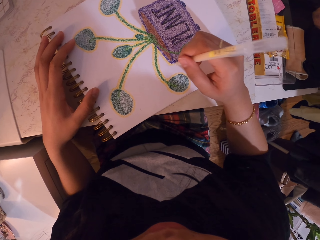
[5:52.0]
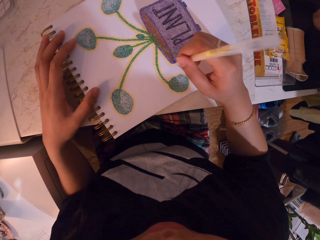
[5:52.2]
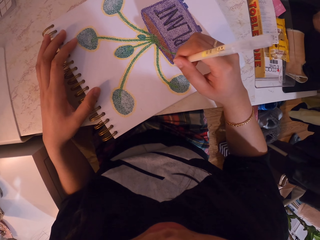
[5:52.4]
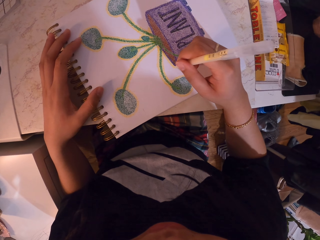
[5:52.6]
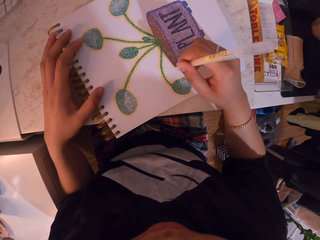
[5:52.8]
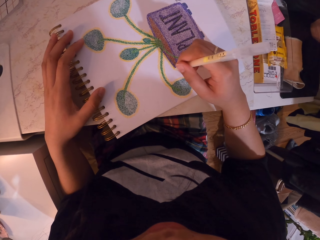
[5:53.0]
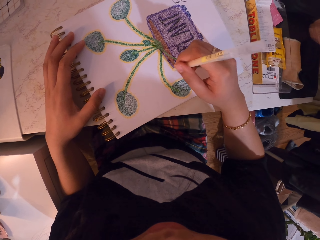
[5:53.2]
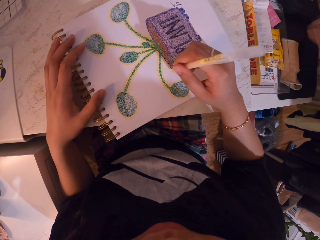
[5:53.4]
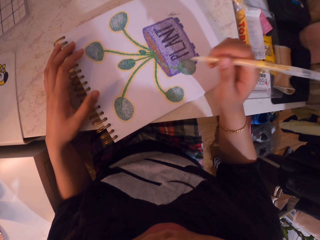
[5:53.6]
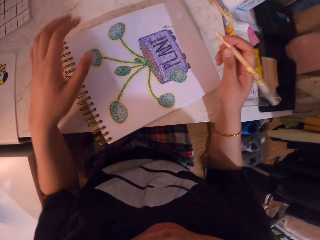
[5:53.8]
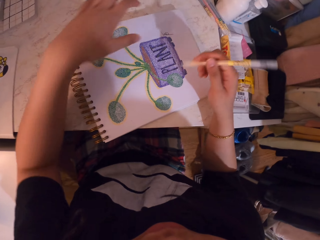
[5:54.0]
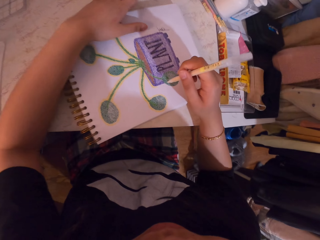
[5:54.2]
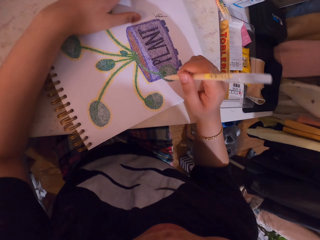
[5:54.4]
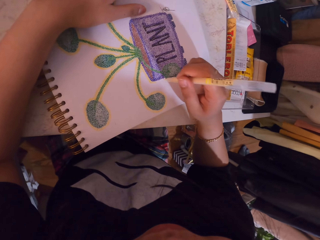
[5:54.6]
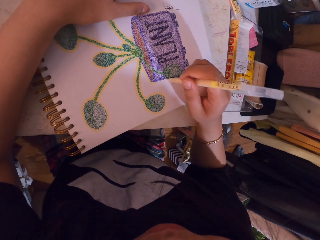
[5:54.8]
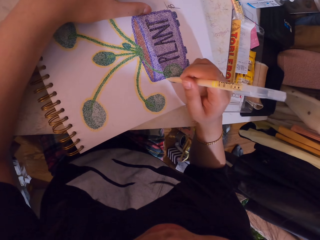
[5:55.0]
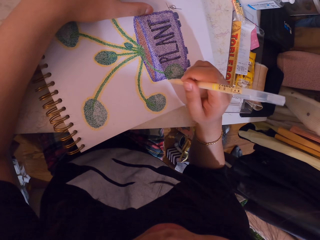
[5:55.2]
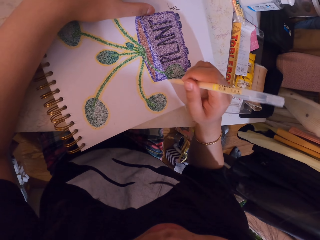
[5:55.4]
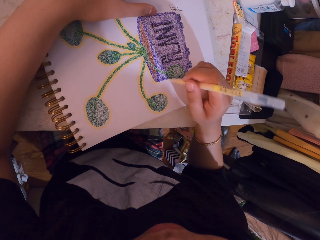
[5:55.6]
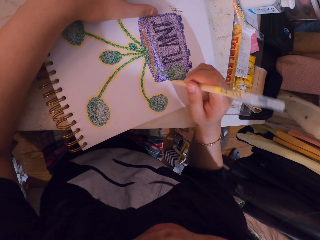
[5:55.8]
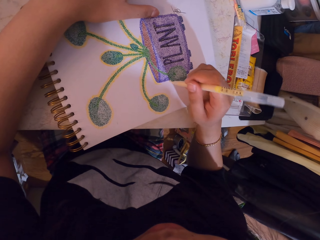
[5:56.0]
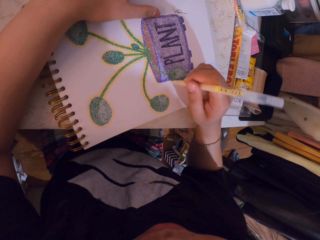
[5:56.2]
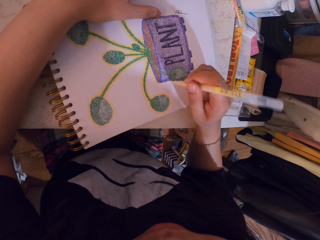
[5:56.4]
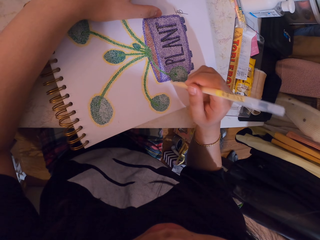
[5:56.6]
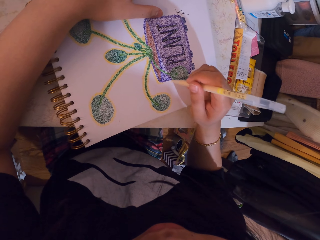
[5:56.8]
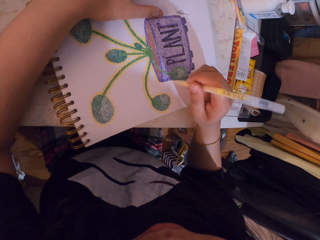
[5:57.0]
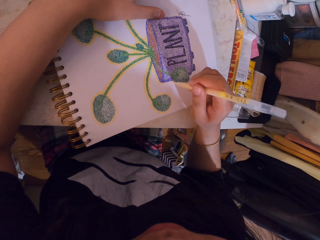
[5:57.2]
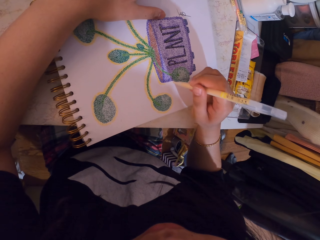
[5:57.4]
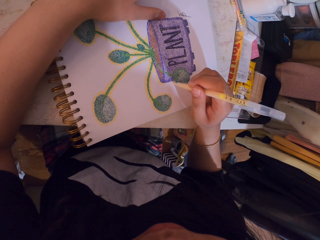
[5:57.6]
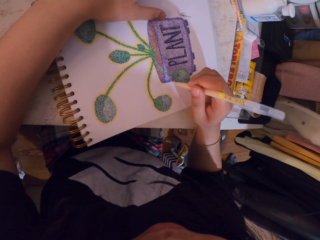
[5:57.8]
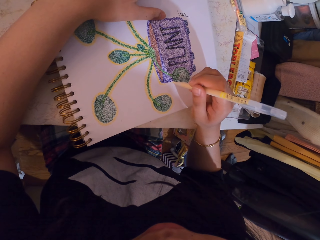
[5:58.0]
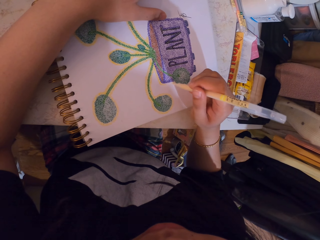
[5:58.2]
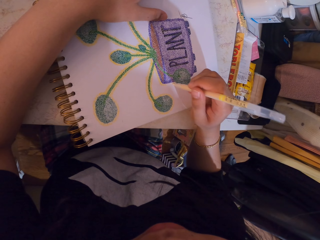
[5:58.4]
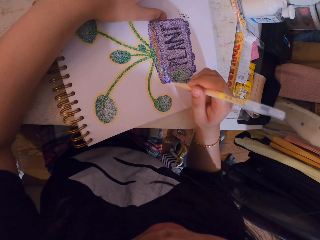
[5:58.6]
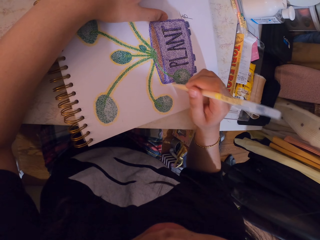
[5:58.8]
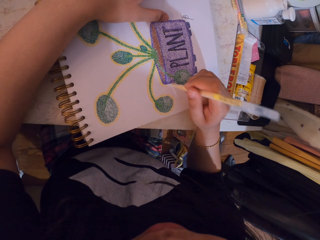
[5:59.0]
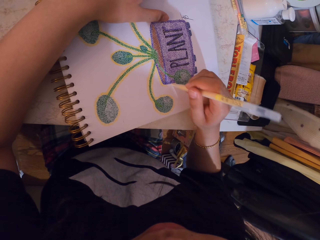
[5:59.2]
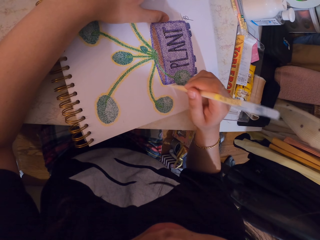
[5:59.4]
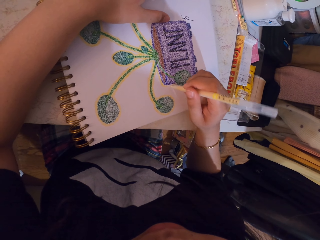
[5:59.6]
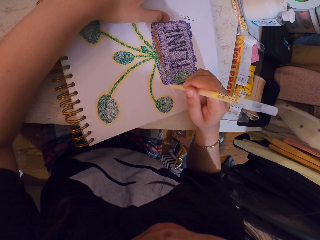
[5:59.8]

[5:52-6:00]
The camera wearer lifts the decorating pen. They decorate a drawing on a book with the decorating pen.

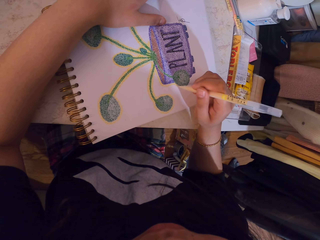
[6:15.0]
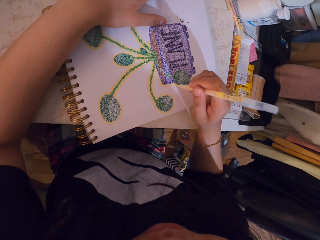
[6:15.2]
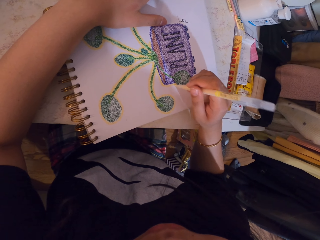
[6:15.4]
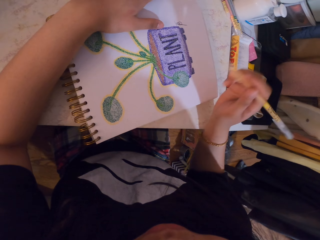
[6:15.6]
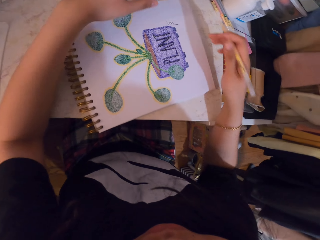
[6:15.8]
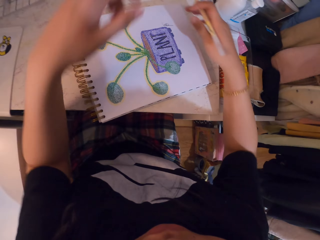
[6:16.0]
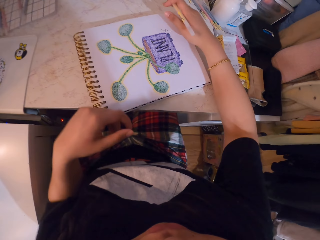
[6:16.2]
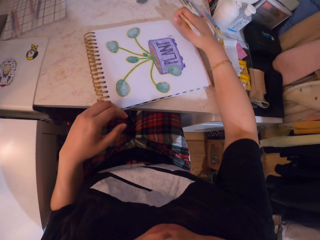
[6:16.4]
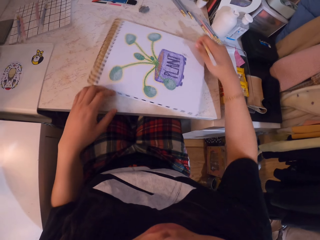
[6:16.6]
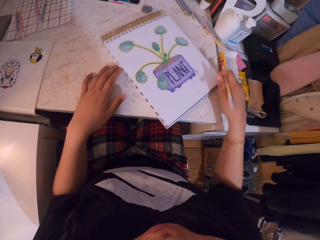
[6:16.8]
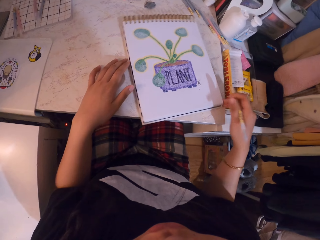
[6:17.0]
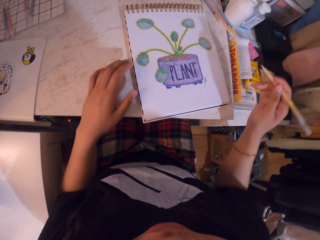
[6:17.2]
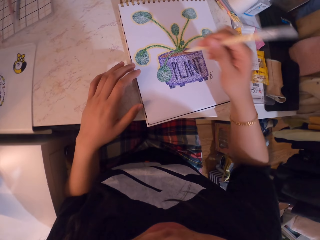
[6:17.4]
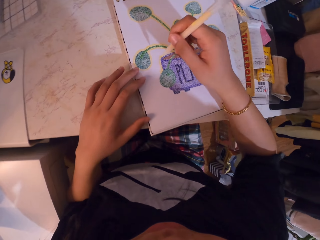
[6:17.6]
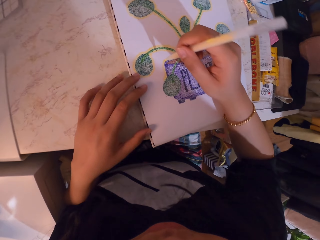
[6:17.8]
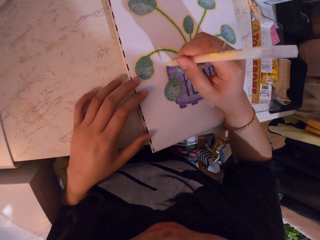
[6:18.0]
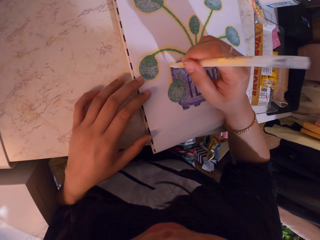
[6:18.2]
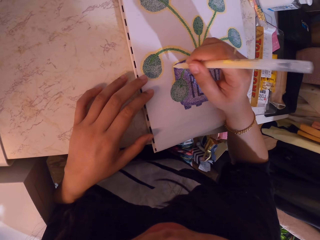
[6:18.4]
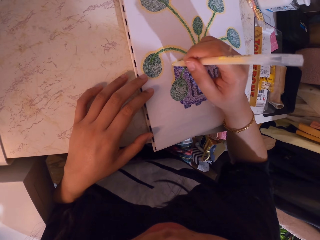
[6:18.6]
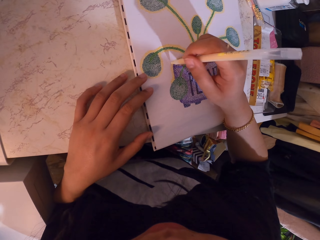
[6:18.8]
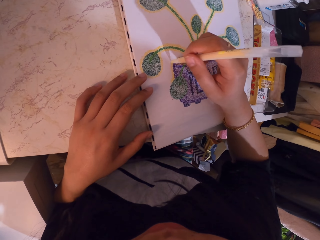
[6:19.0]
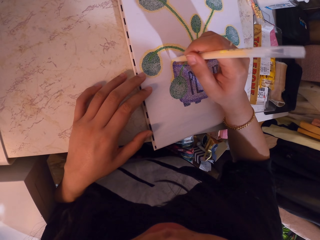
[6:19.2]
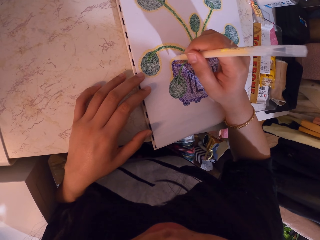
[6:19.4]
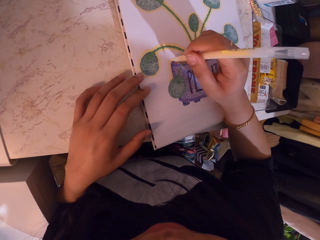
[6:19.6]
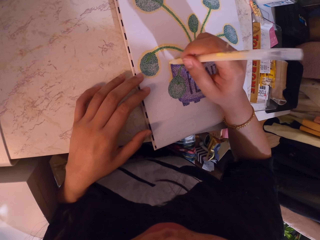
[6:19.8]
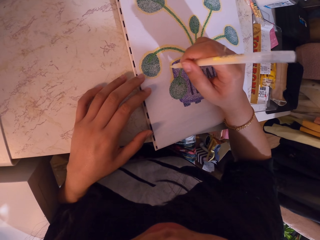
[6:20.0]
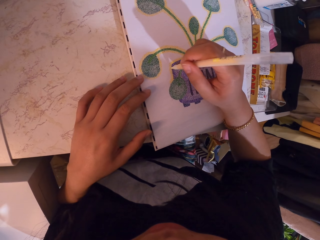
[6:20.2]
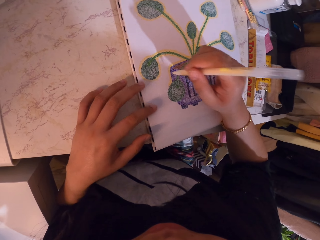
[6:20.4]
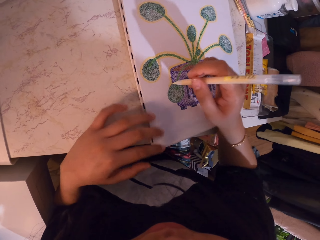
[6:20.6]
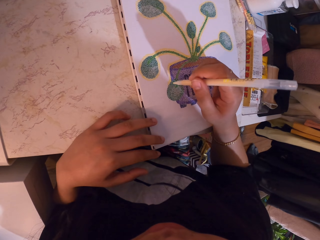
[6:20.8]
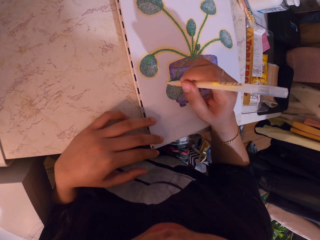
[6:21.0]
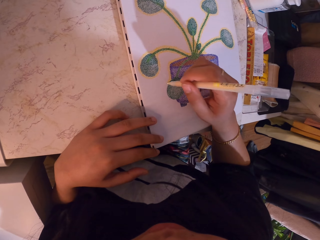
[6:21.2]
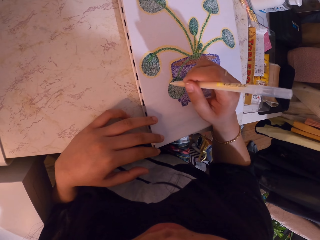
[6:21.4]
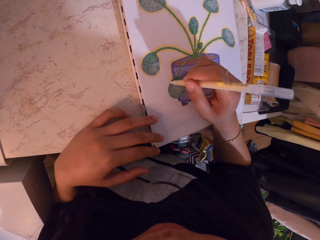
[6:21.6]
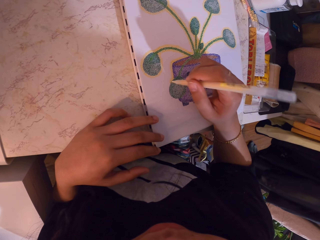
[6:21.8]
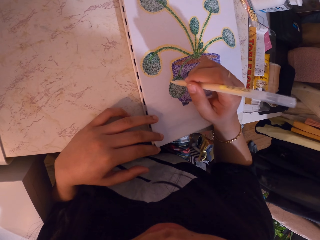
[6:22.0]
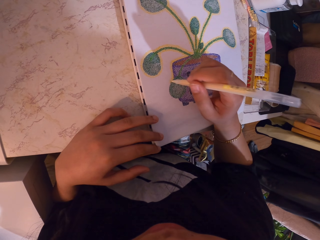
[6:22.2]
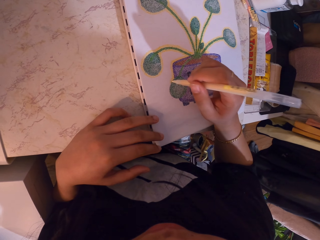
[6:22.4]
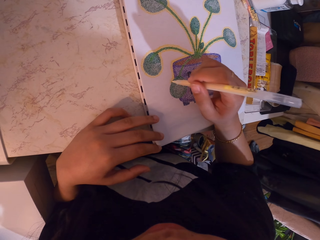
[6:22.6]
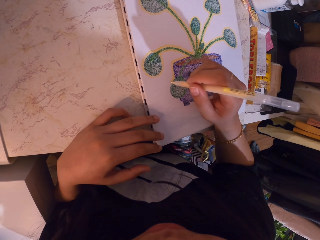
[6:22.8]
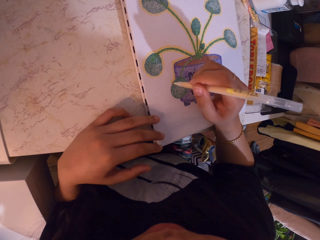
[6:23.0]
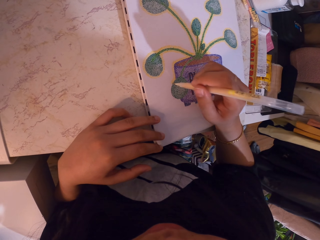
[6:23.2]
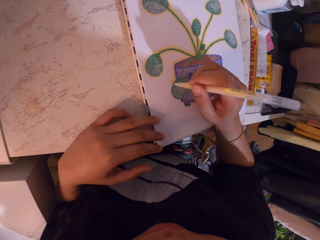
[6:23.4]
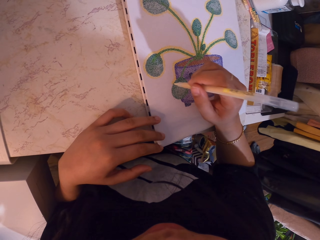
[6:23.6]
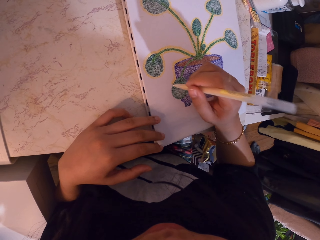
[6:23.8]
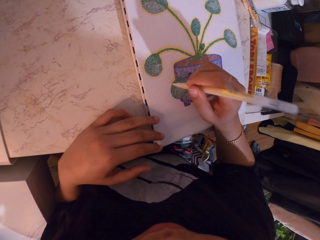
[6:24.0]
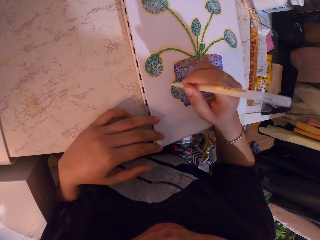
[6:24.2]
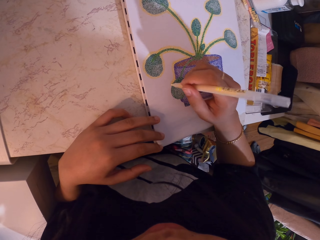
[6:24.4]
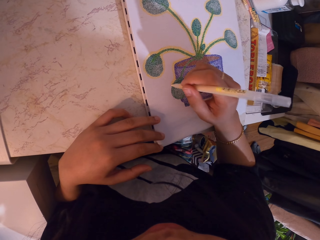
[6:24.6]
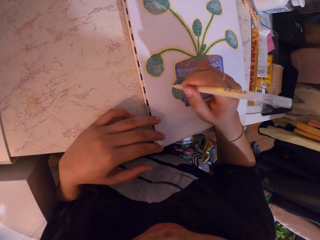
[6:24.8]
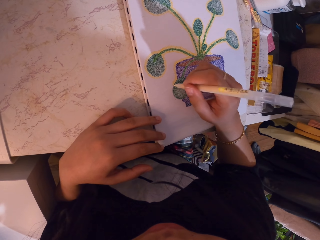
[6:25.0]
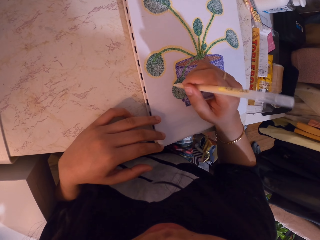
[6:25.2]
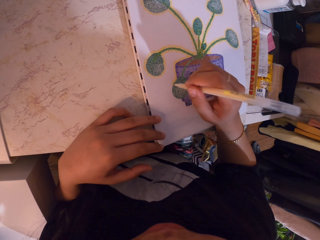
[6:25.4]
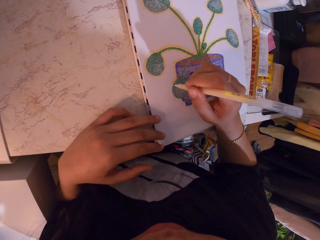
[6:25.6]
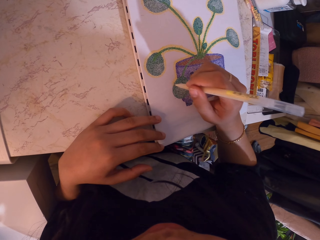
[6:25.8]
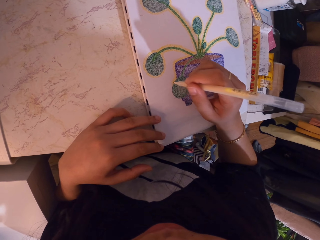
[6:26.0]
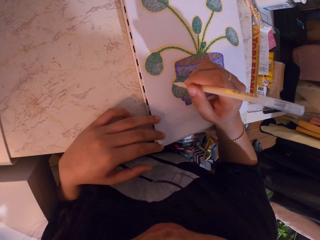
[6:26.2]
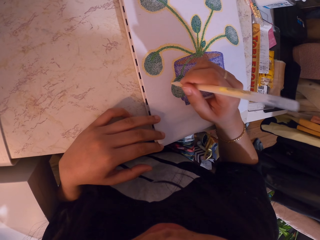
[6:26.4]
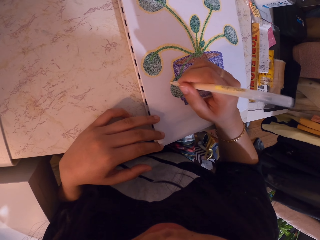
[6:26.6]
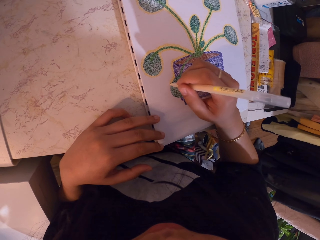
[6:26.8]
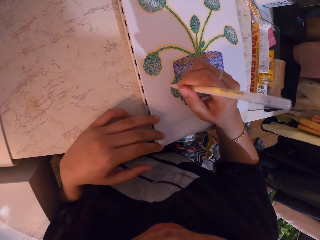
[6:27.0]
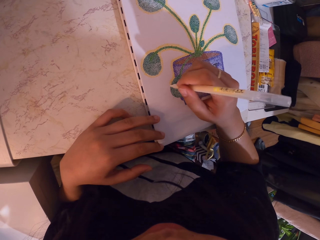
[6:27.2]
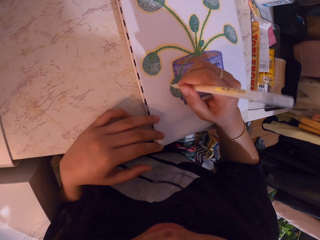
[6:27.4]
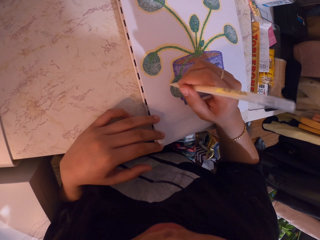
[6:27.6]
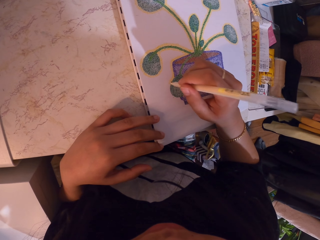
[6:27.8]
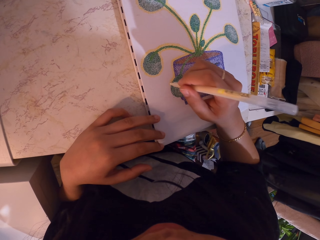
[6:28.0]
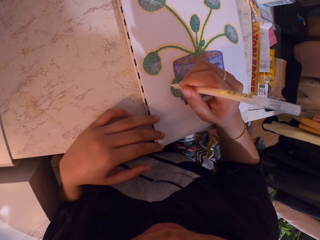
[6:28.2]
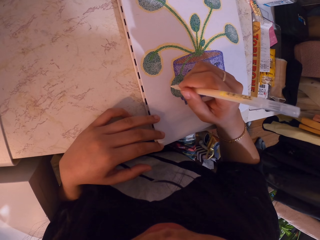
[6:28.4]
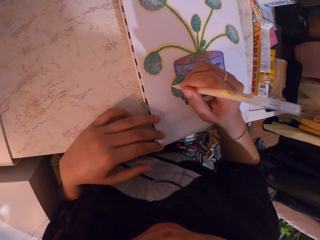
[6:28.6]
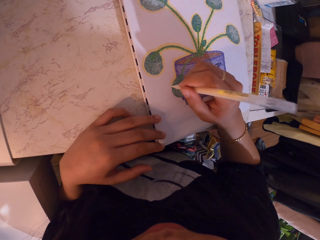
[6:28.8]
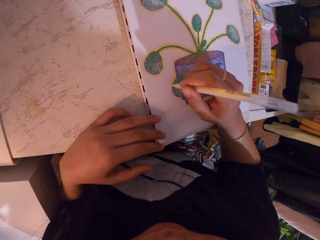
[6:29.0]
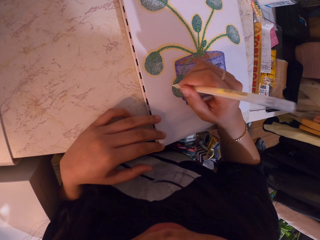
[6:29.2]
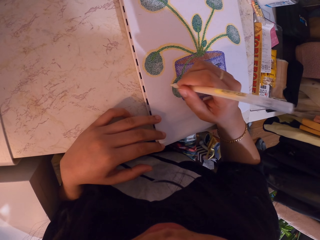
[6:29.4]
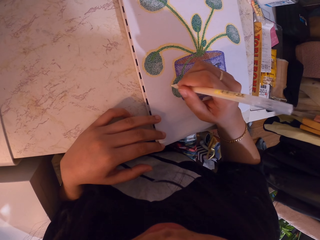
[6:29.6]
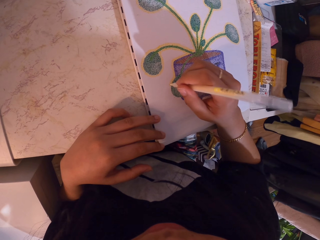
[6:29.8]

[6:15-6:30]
The camera wearer turns the book on the table. They decorate a drawing on the book with a decorating pen.
